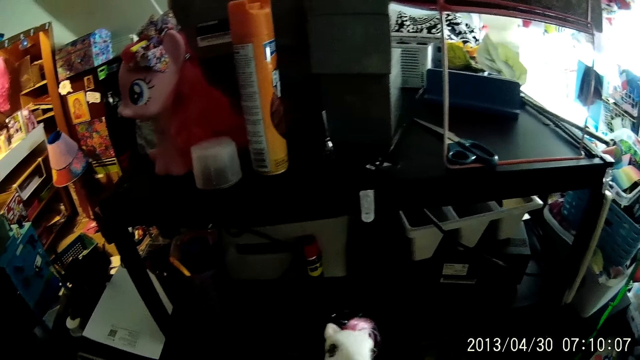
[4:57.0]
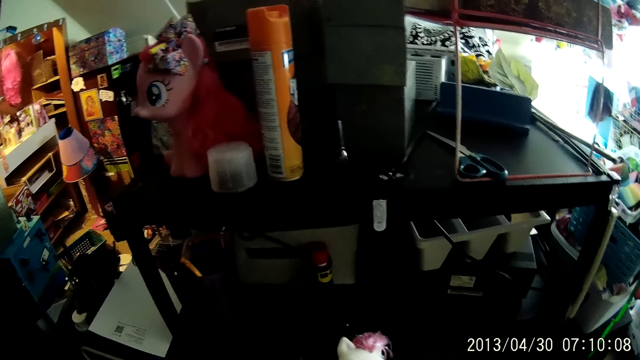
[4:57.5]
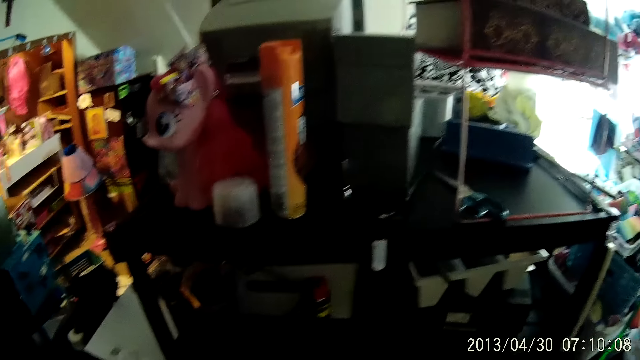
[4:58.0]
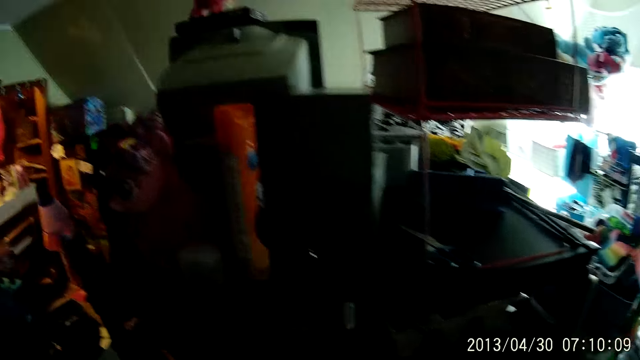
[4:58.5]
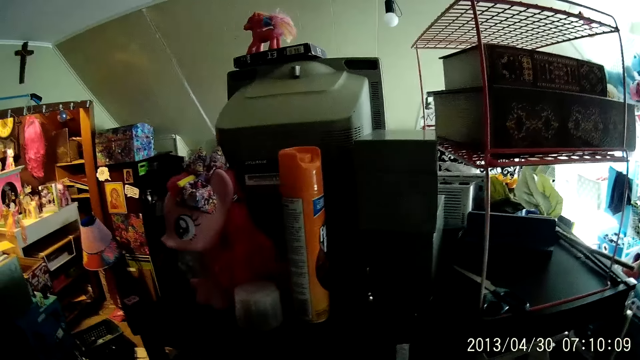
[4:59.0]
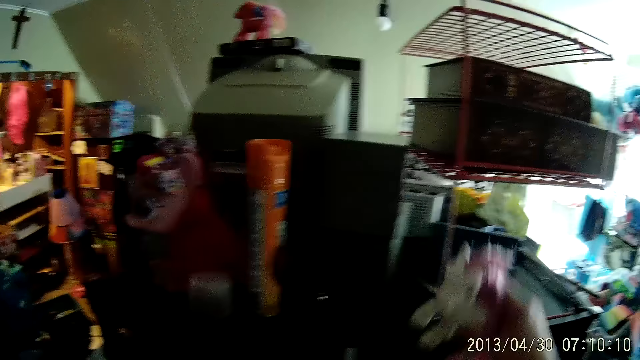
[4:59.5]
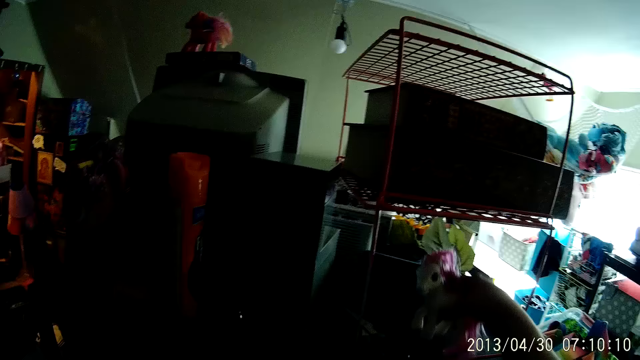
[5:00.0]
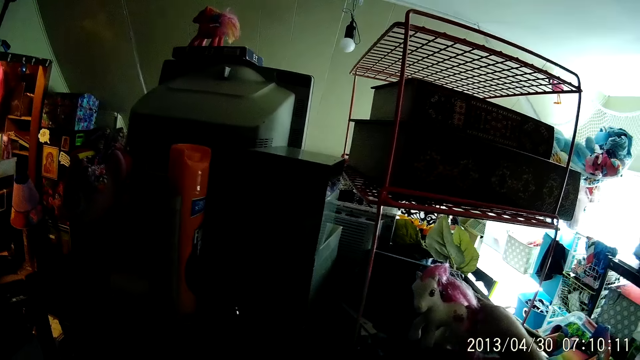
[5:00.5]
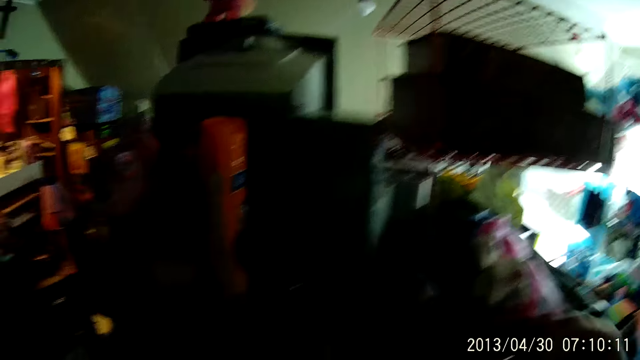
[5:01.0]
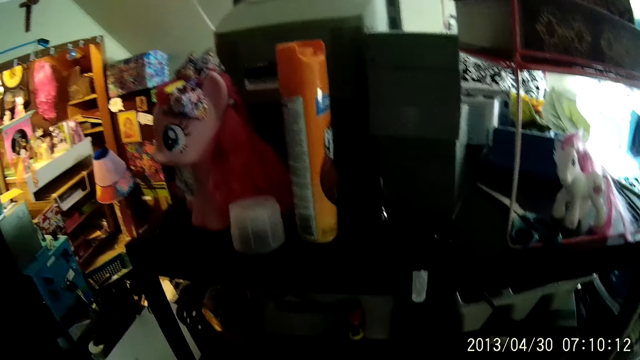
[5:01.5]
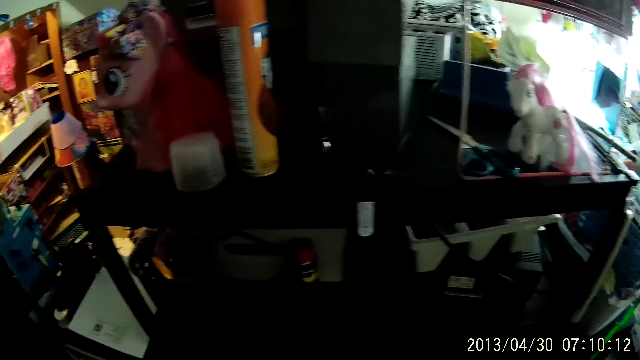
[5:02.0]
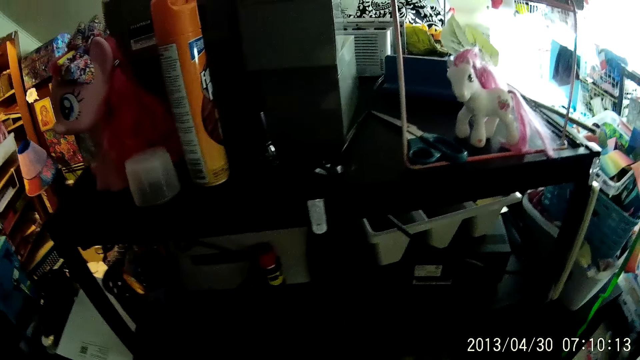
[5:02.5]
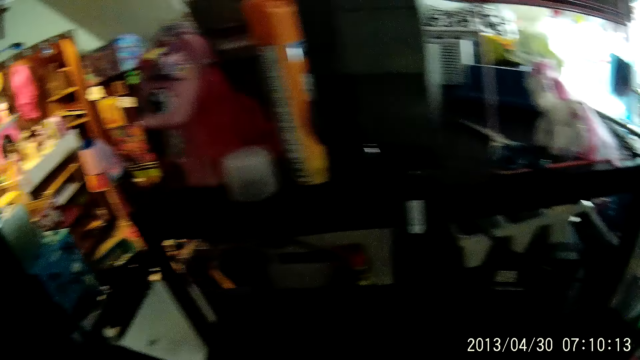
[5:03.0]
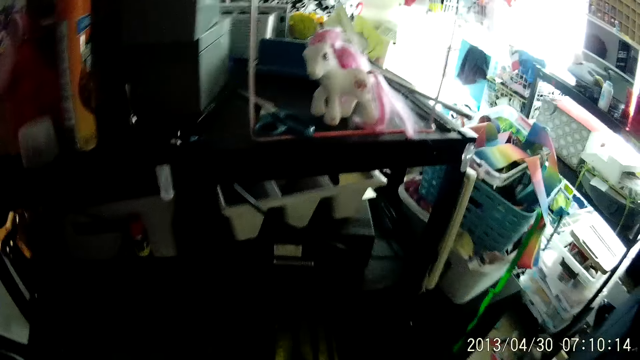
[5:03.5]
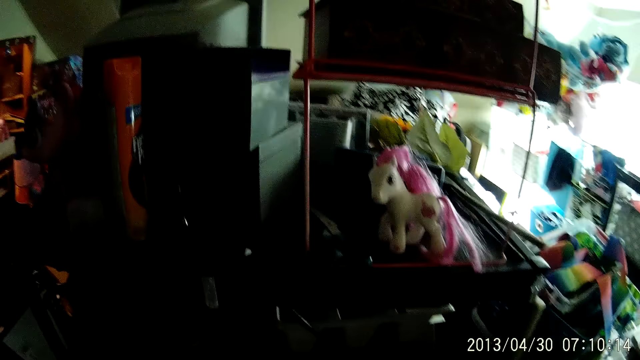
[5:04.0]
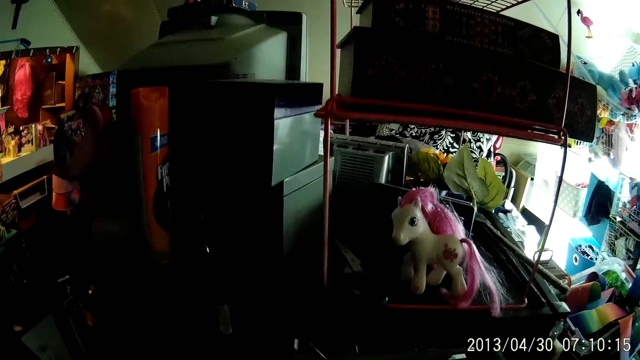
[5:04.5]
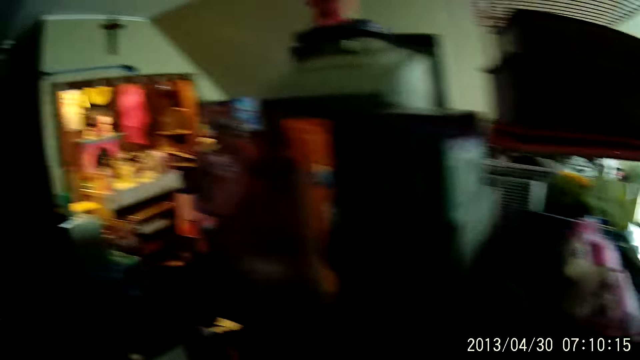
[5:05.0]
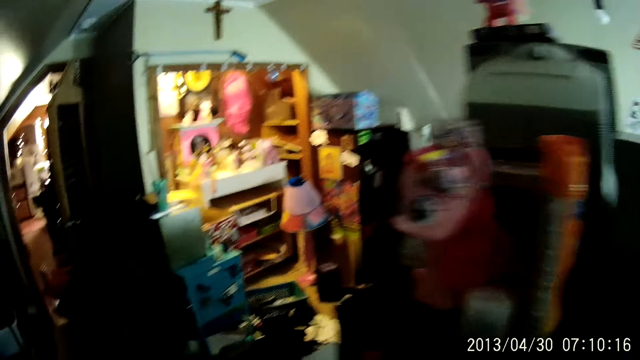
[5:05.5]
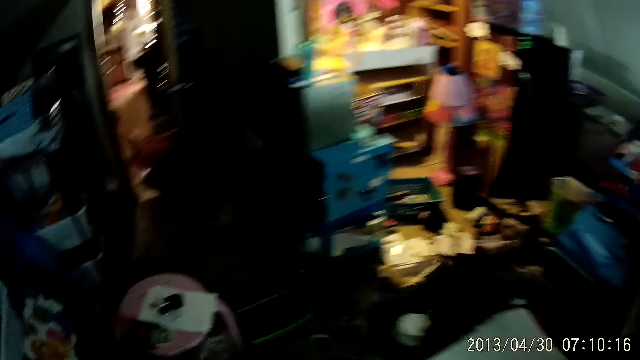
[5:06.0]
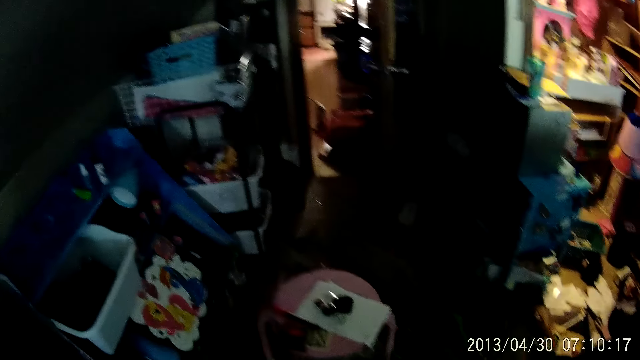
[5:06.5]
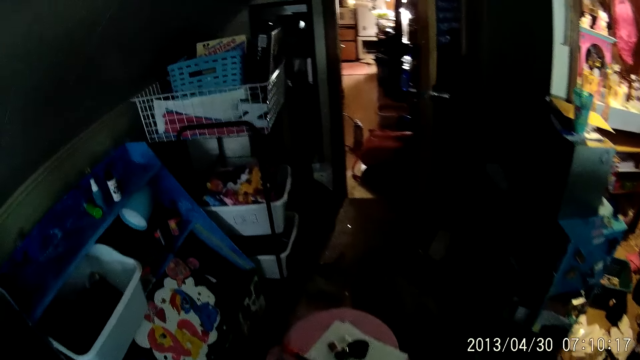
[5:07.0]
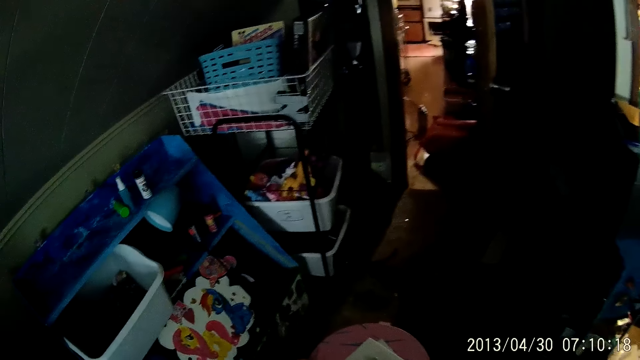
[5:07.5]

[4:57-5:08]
The camera wearer places the toy on another trolley with her right hand. She looks around and walks in the room.

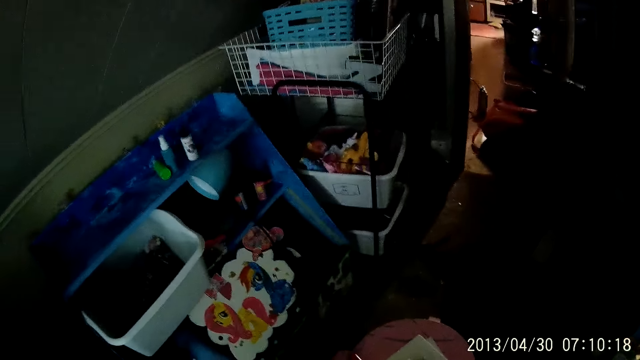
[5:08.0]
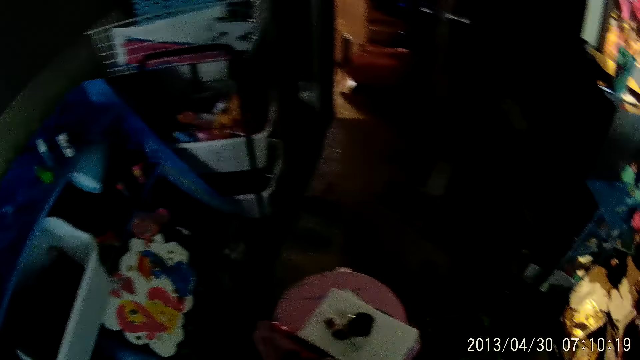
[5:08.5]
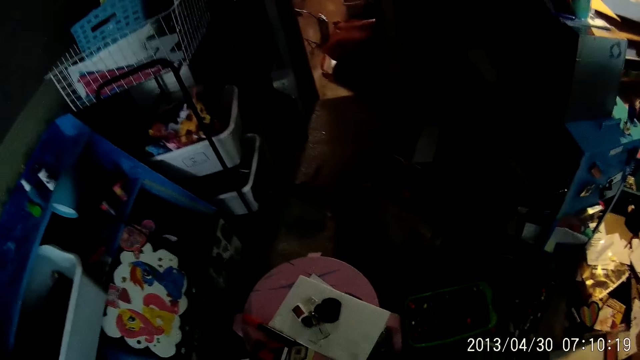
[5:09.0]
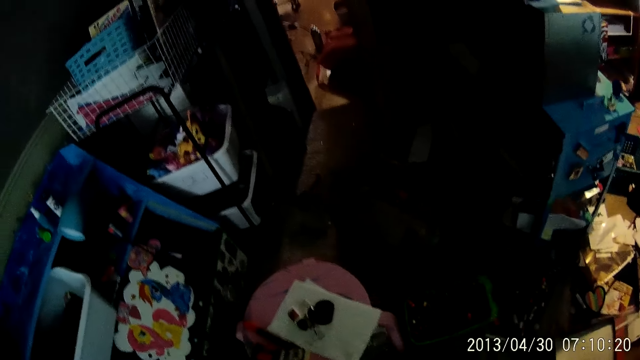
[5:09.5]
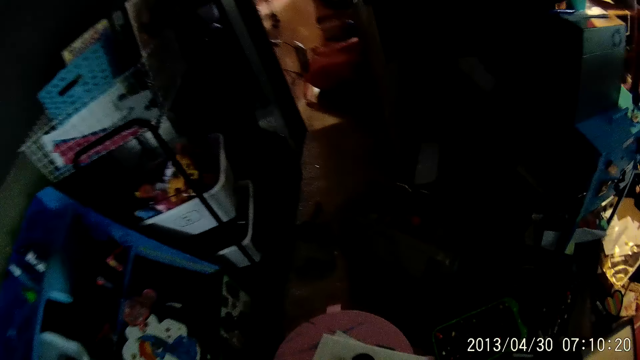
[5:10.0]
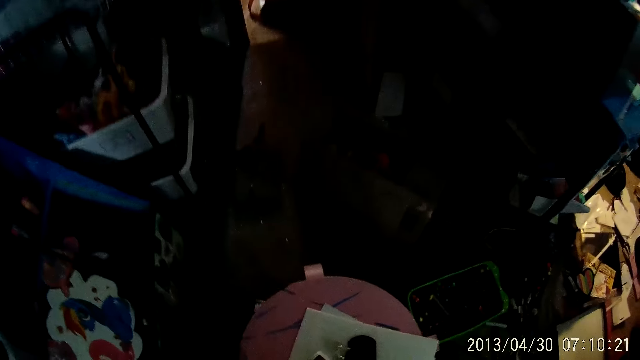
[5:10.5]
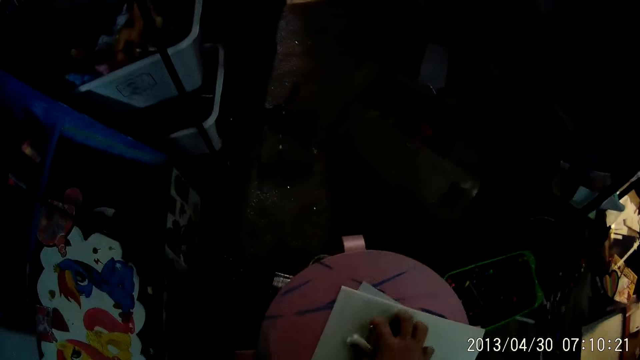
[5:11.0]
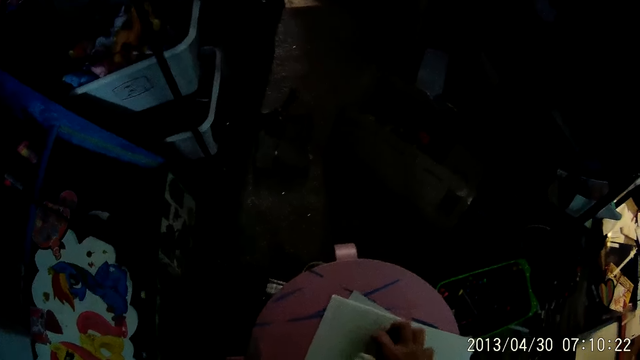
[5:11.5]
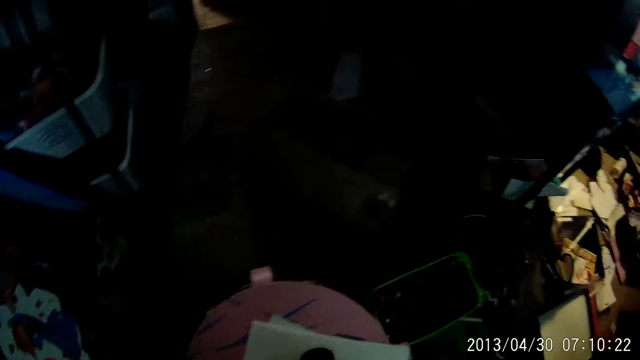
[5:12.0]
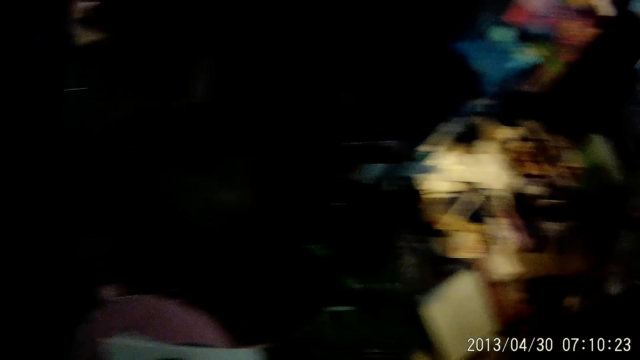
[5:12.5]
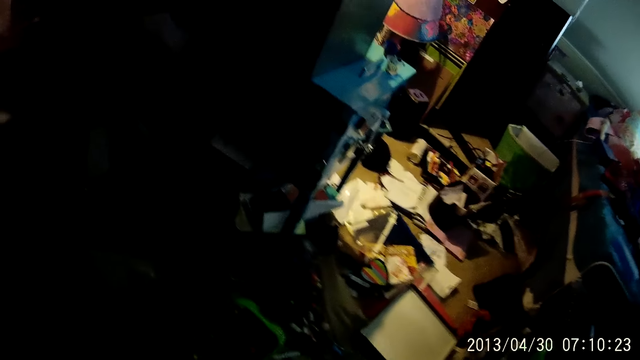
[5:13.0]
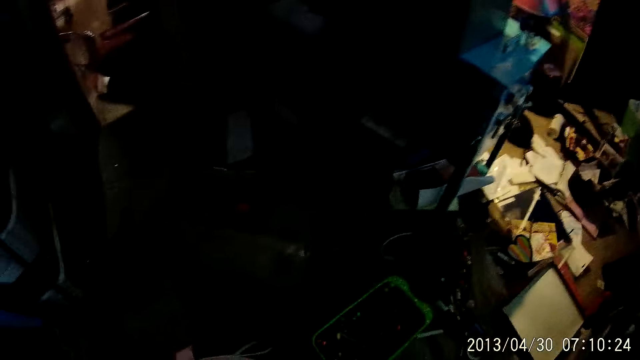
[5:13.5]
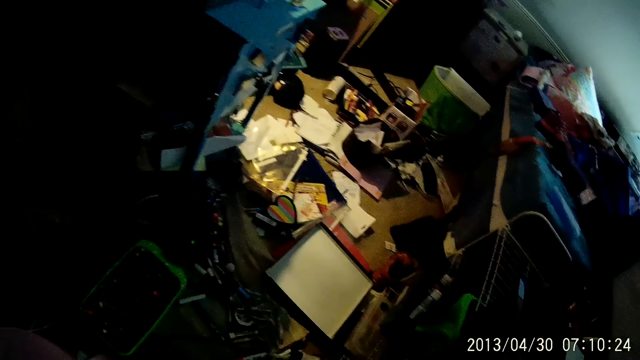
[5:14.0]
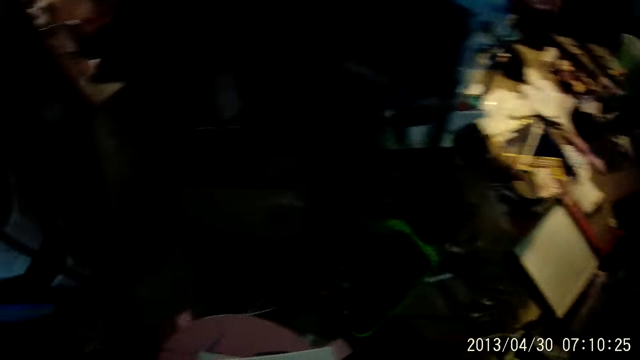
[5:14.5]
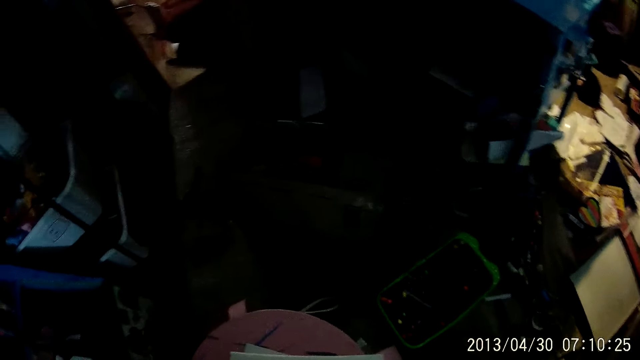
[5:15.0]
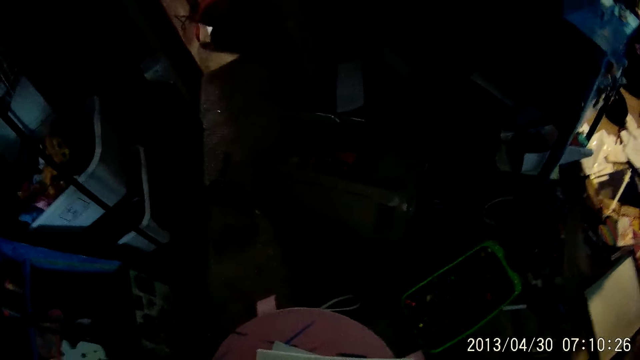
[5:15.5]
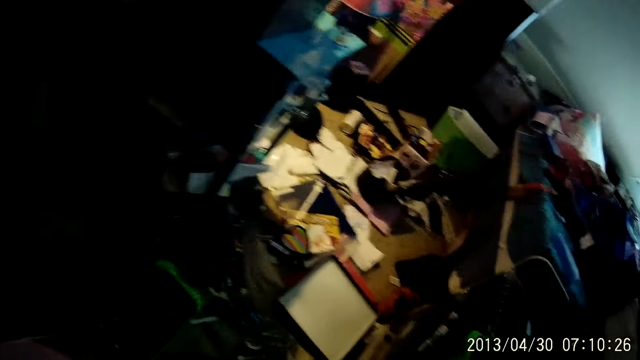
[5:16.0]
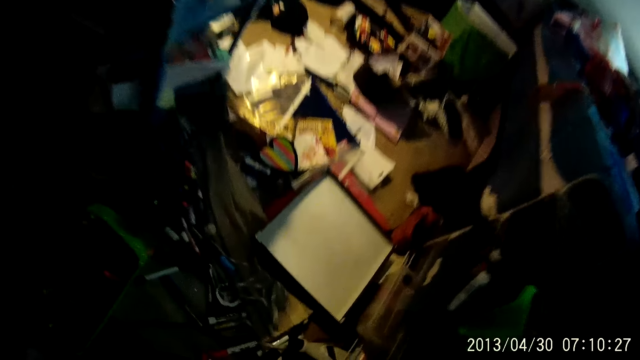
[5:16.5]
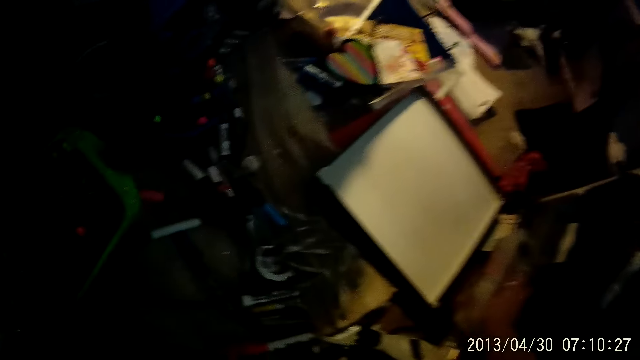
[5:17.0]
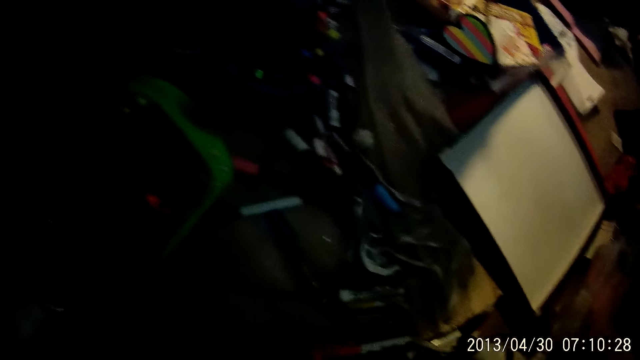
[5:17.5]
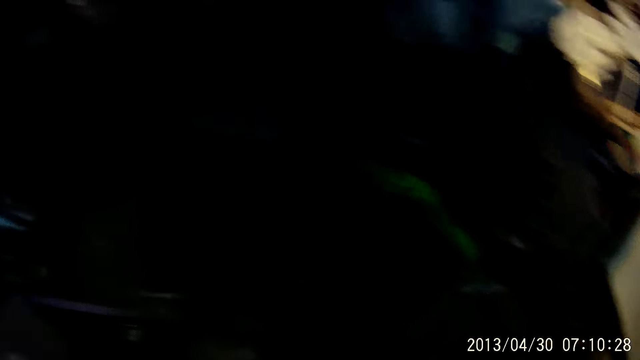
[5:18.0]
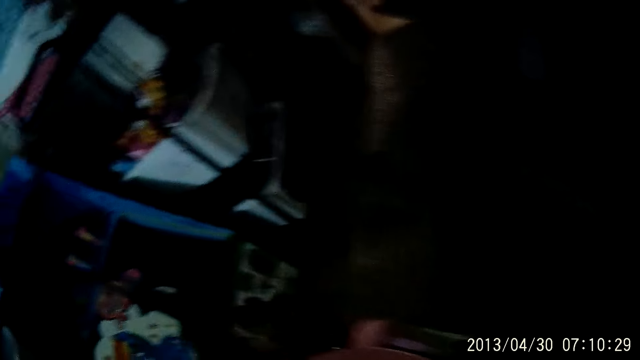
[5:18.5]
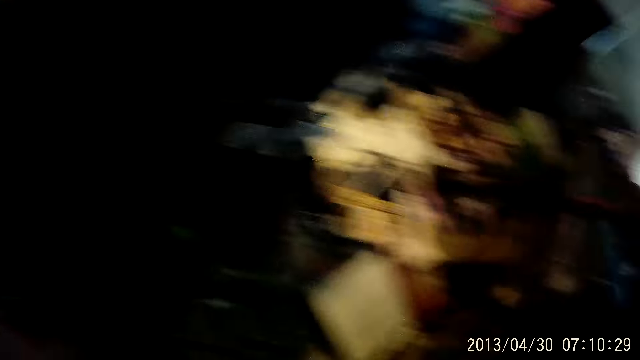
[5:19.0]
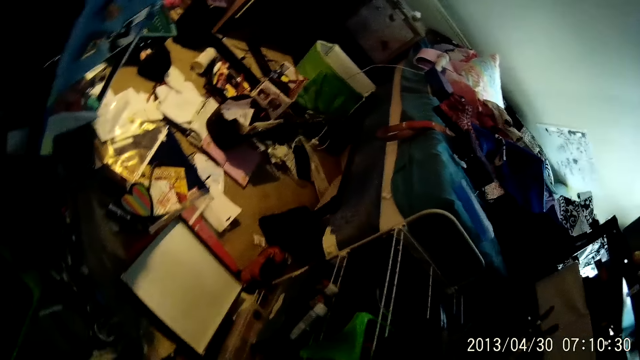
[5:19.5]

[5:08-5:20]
The camera wearer looks around. She picks a bunch of keys from a plastic stool with her right hand. She looks around. She puts something in a plastic container. She turns around.
